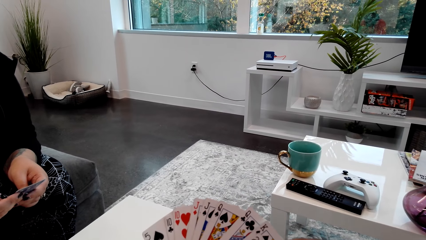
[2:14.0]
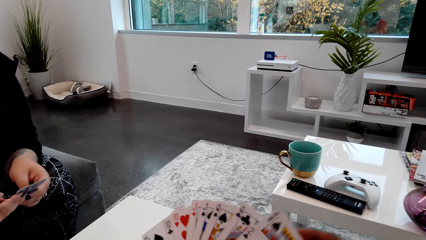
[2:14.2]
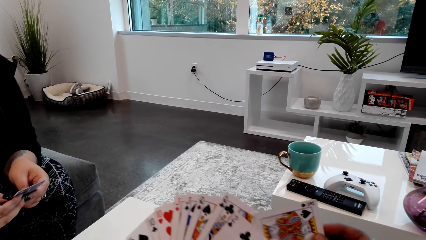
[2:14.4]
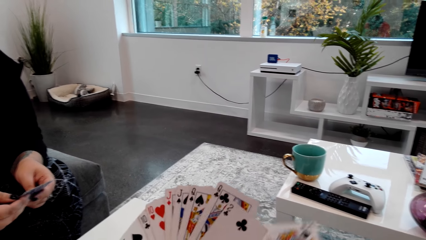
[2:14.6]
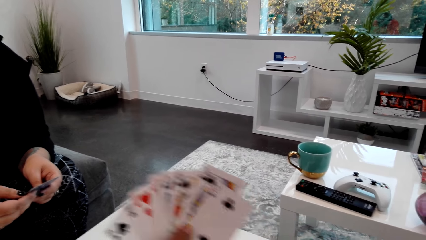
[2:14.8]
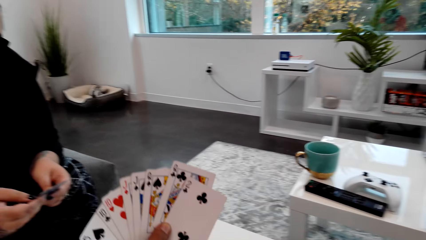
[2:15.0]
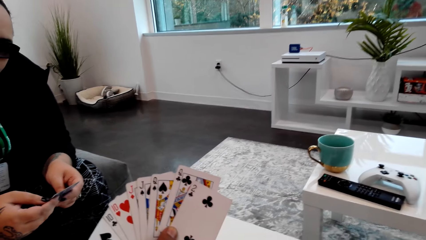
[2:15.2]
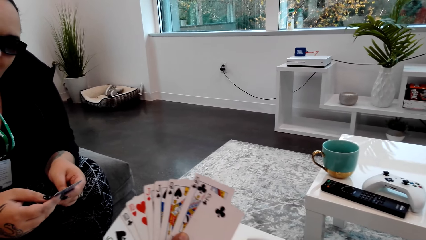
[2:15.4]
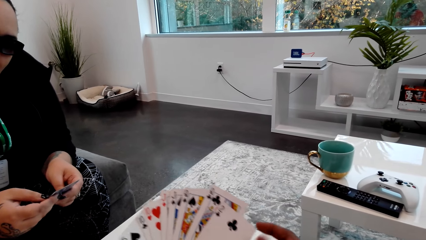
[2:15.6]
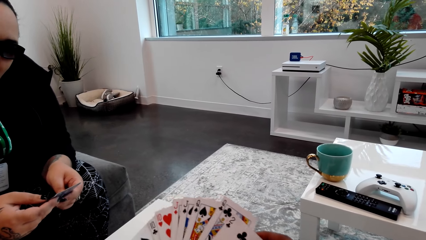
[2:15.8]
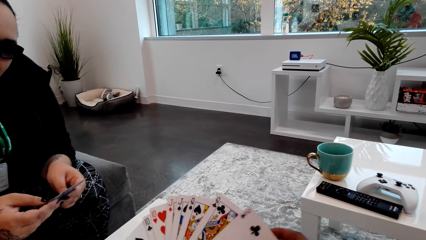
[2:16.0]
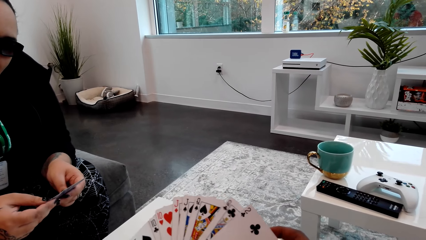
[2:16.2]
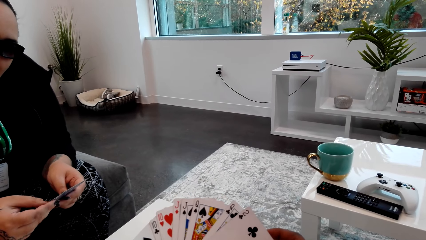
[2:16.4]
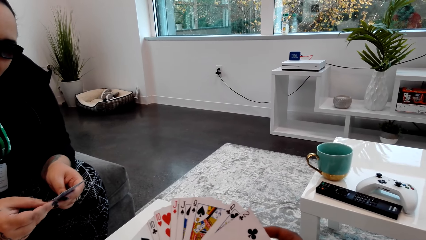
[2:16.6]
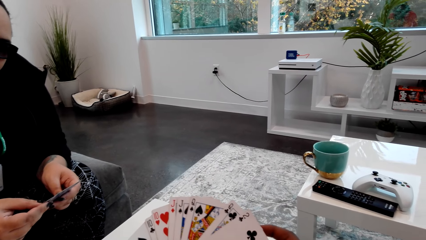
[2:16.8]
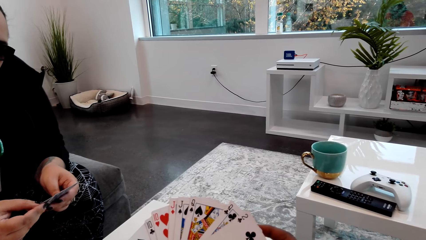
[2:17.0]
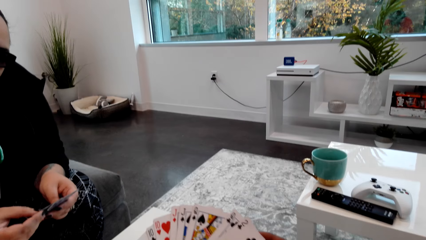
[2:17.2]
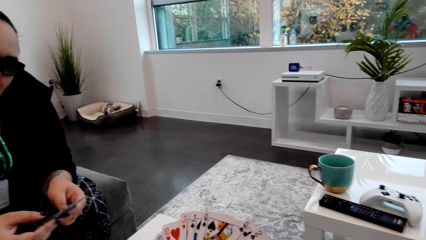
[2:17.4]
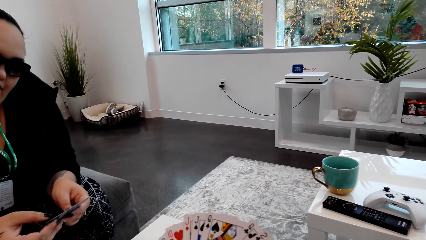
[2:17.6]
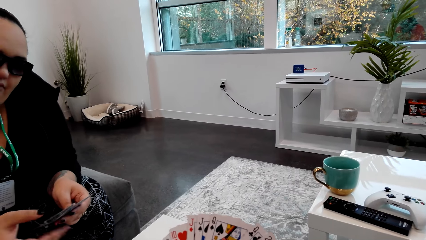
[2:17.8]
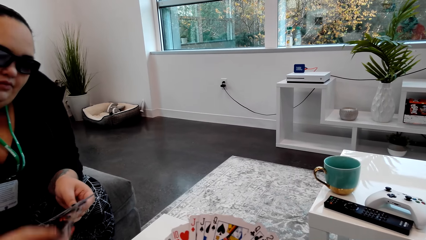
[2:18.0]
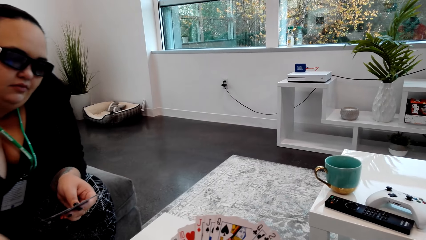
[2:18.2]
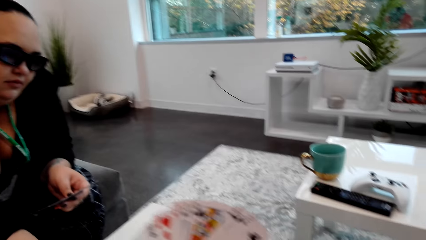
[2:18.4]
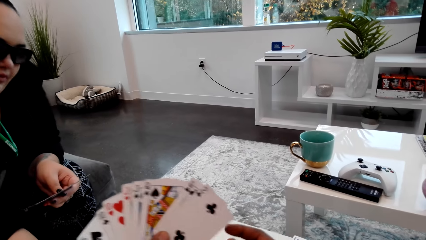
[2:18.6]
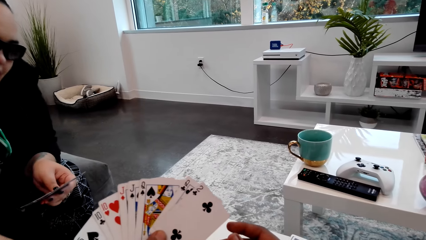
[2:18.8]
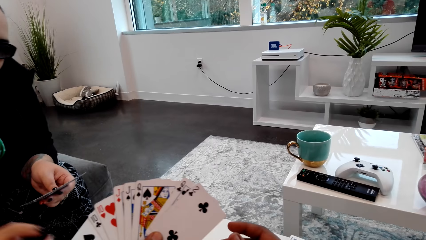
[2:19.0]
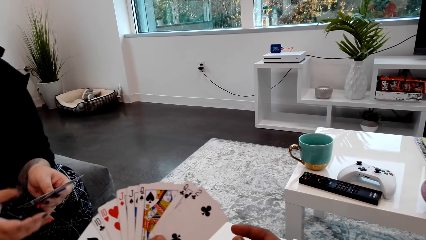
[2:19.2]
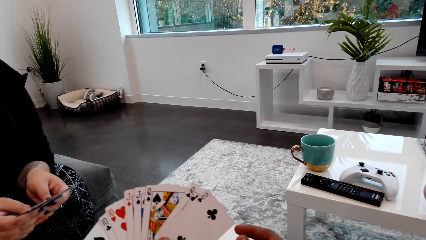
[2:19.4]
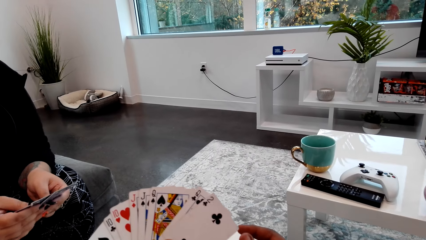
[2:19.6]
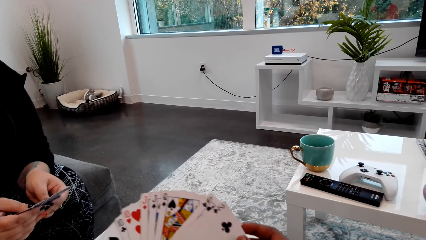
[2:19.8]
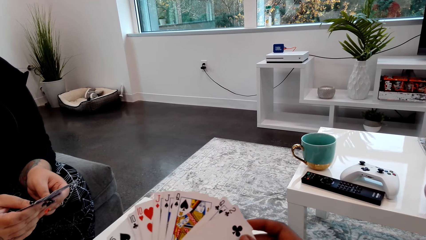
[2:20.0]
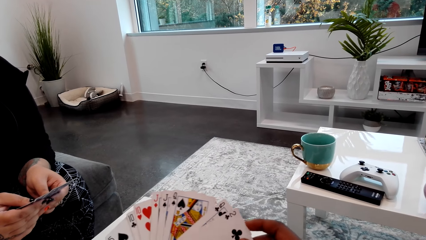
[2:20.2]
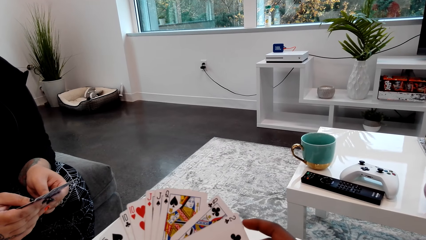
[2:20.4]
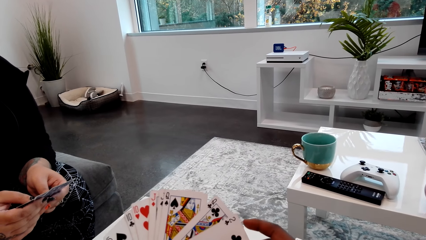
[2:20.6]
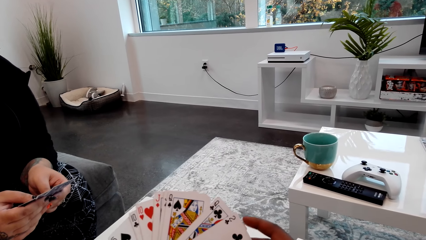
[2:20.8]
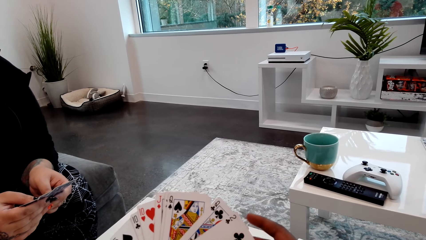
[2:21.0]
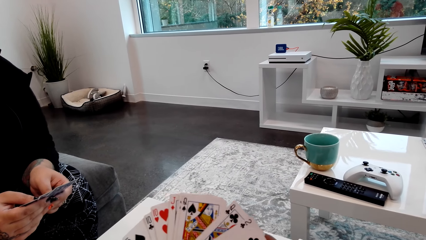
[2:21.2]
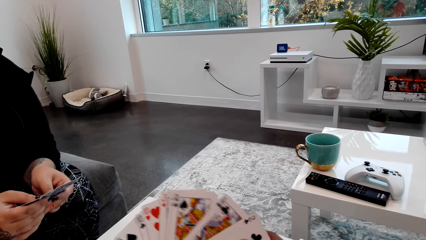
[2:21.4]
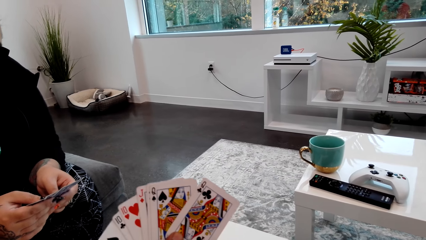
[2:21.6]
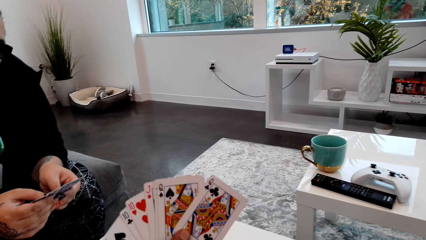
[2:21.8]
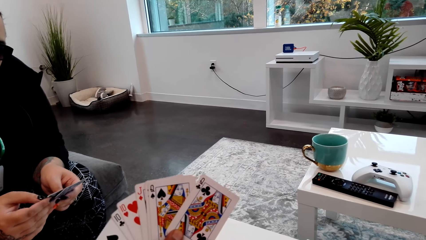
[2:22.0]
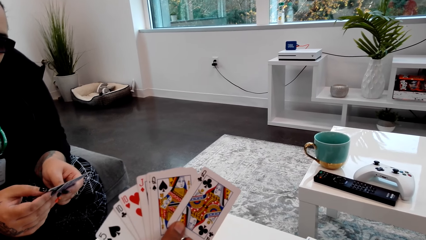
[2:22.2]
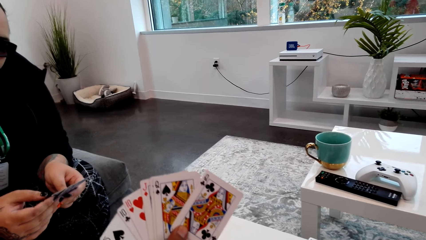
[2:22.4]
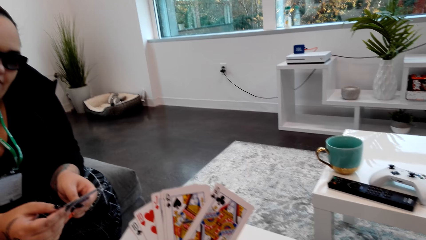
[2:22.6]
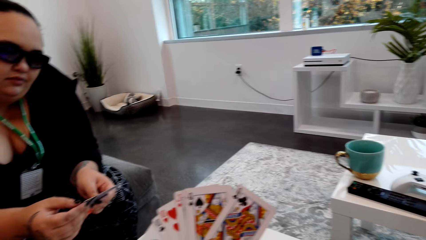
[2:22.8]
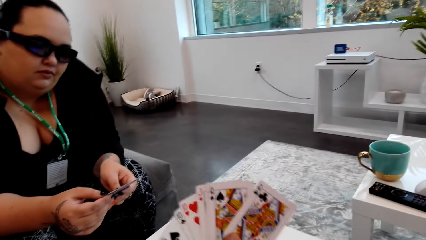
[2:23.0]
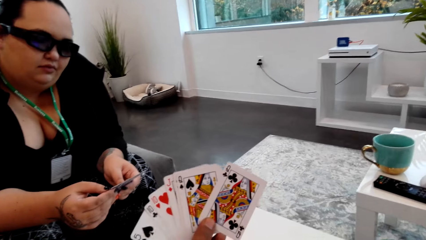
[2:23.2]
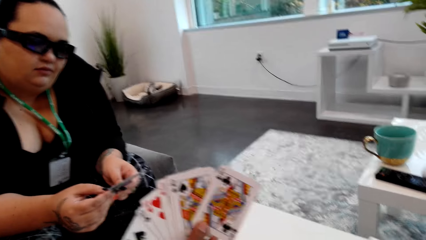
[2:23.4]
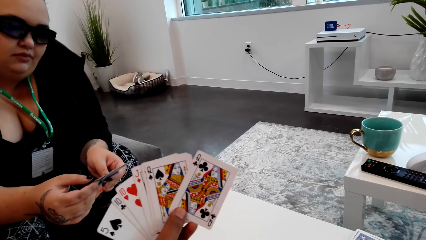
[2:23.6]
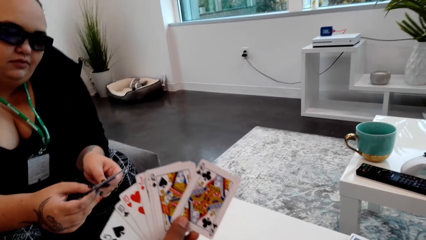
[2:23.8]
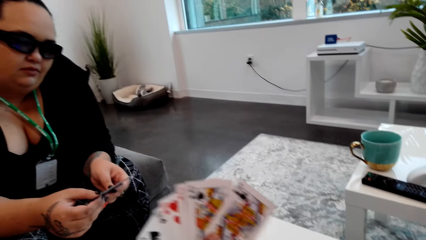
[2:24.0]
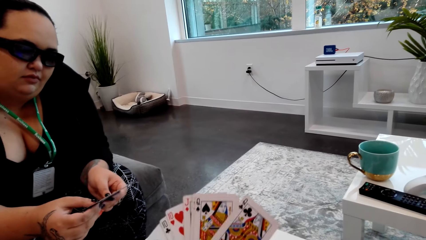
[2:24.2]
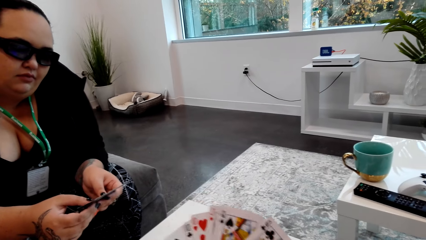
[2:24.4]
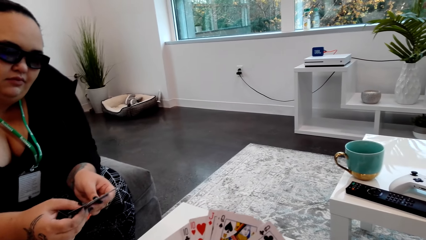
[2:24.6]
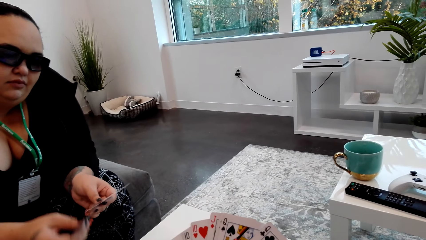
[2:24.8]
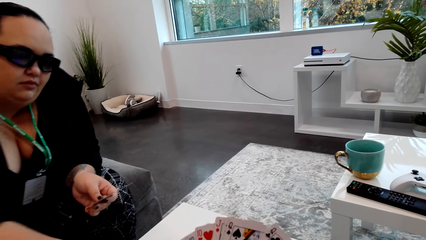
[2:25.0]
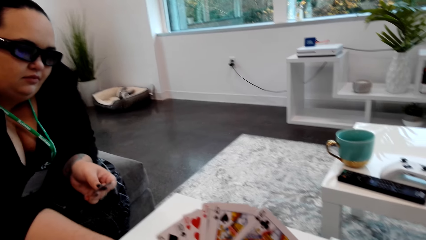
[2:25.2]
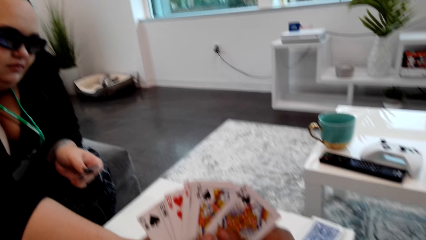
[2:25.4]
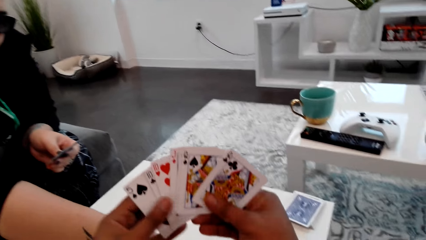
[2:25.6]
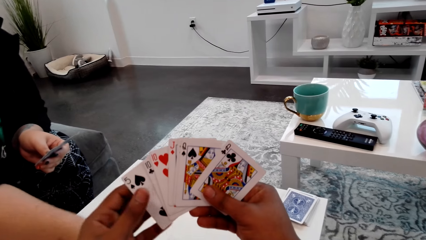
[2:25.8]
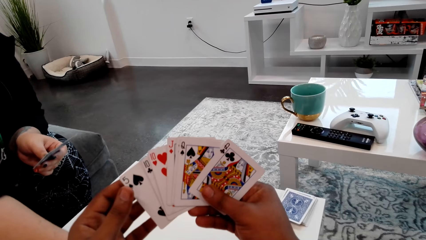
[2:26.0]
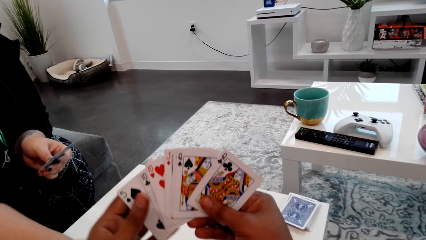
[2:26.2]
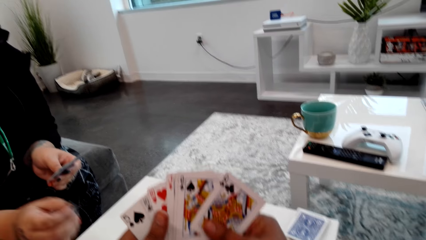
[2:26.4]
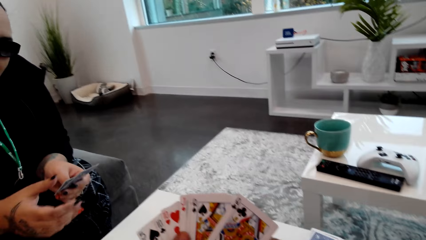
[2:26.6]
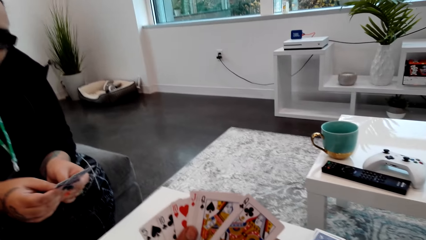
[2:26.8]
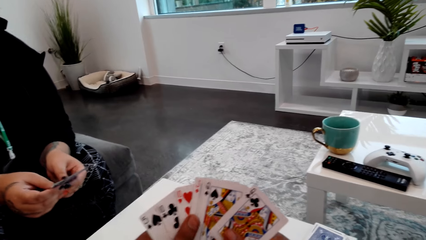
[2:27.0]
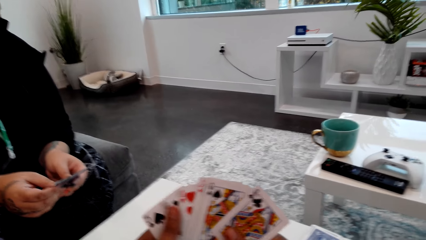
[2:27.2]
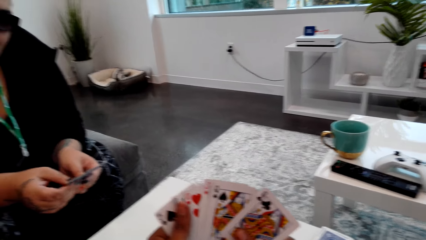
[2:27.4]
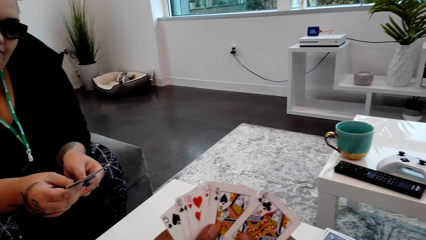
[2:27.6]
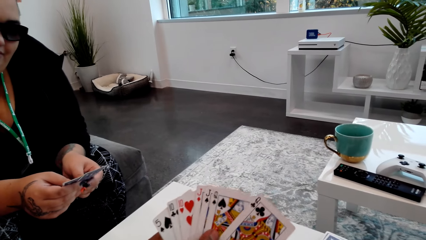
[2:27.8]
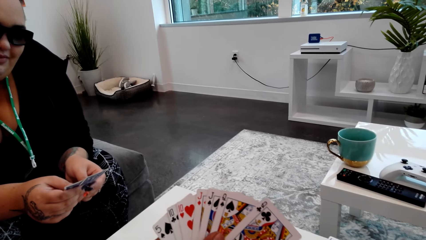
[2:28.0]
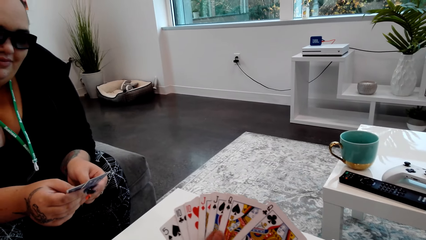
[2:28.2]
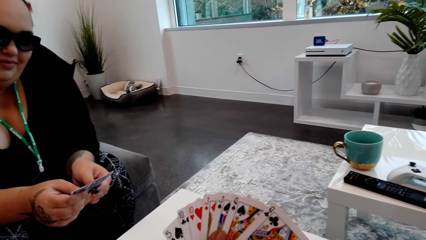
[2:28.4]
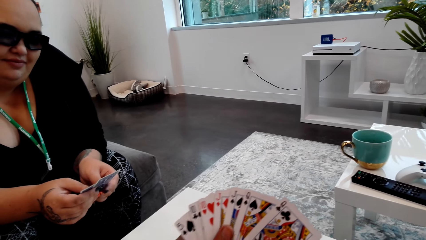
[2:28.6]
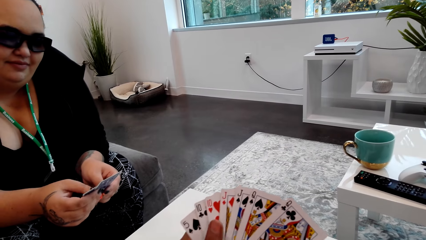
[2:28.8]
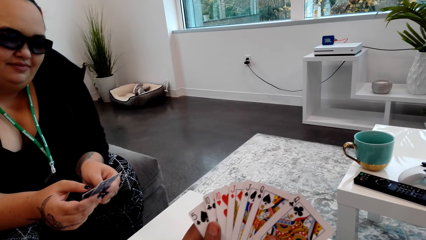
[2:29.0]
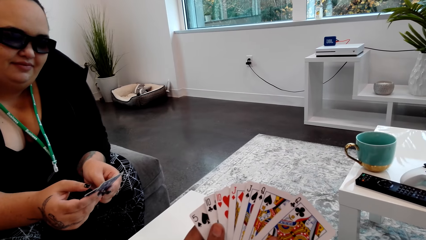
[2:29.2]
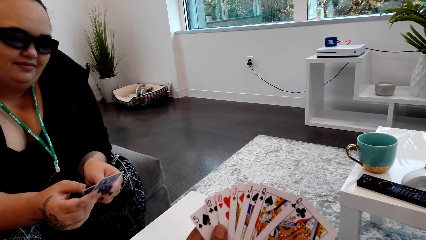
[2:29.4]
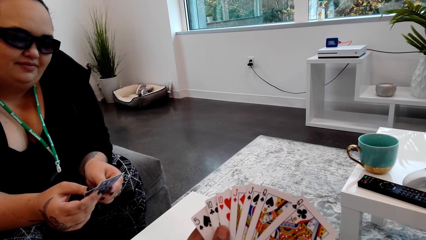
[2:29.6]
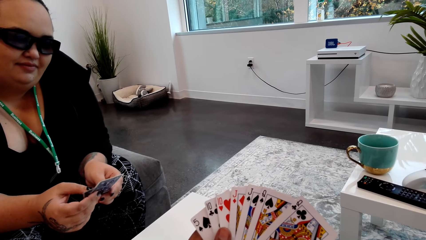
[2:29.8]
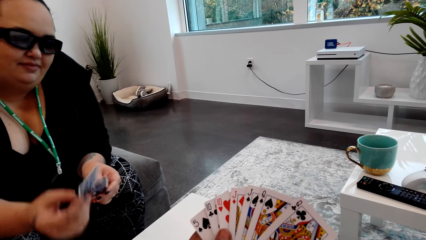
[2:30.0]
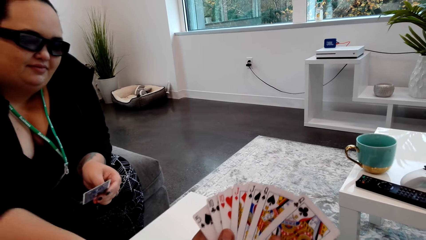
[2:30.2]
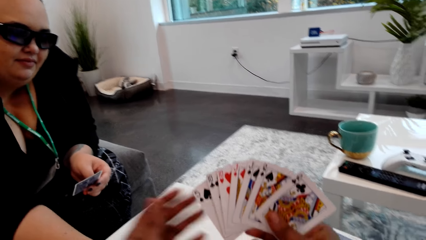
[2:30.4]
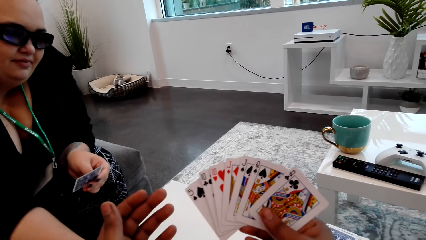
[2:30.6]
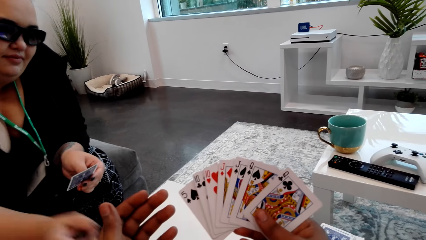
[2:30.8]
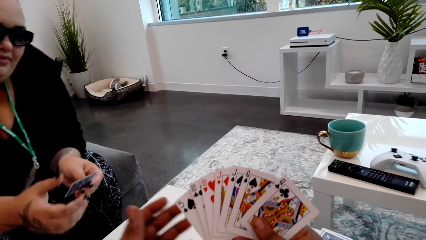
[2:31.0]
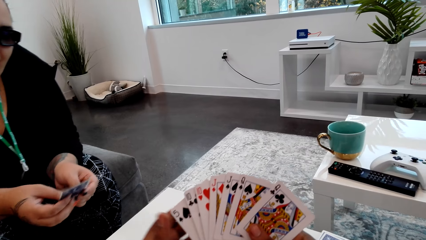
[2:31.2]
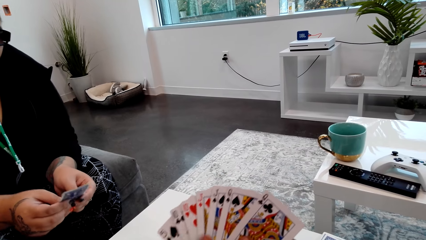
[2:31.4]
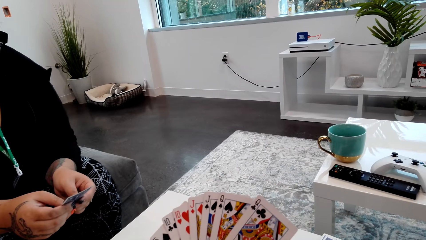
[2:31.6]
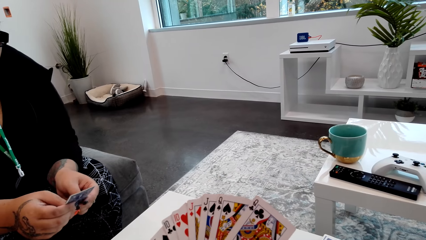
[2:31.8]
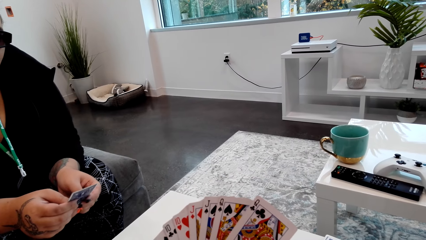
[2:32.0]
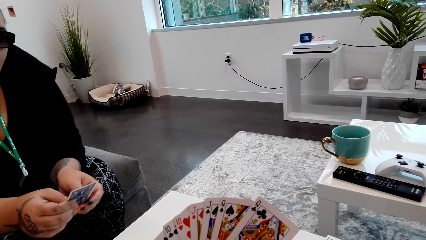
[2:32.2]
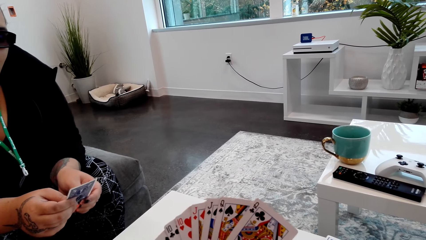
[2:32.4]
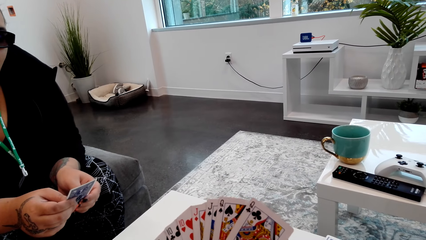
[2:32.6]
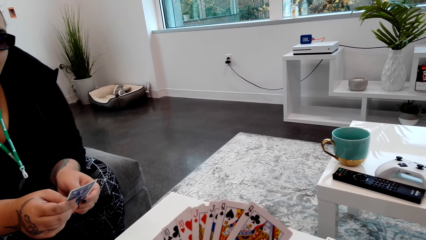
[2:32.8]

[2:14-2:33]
The camera wearer puts another card on the table. A lady puts a card on the table. The lady talks with the camera wearer. The camera wearer converses with the lady. They talk with the lady. The lady puts a card on the table.
